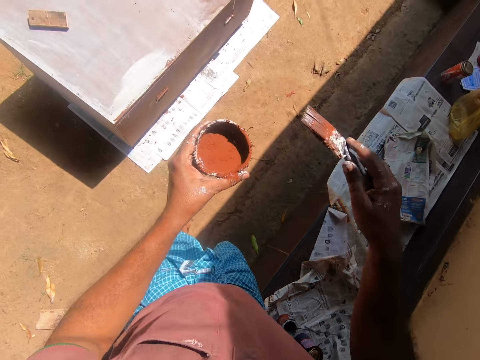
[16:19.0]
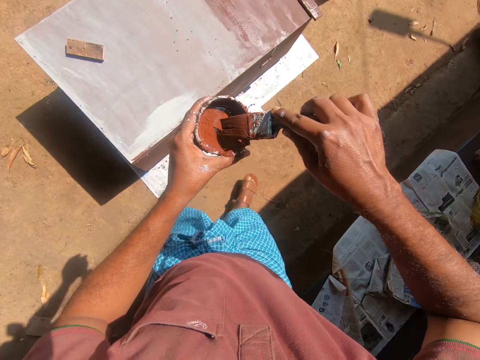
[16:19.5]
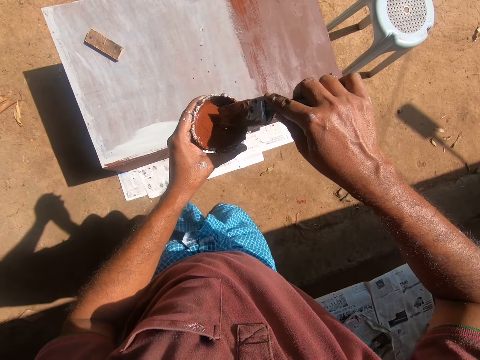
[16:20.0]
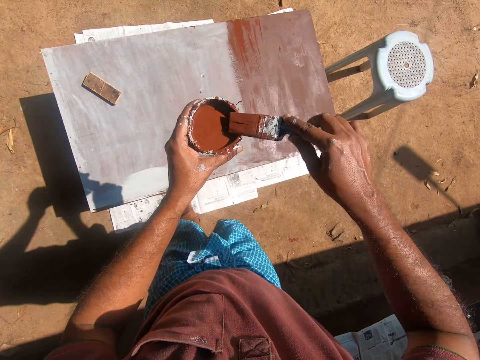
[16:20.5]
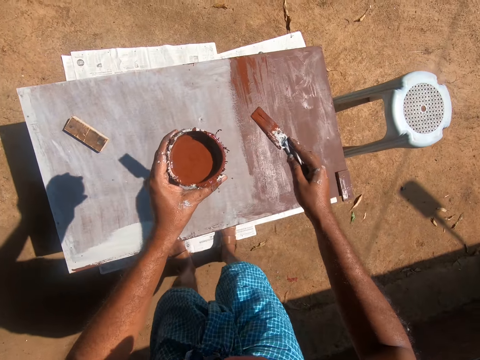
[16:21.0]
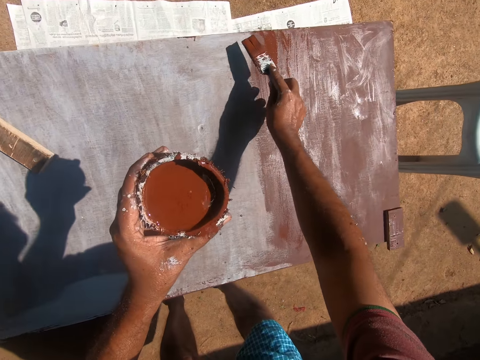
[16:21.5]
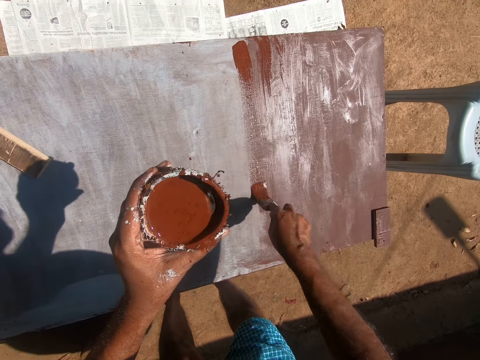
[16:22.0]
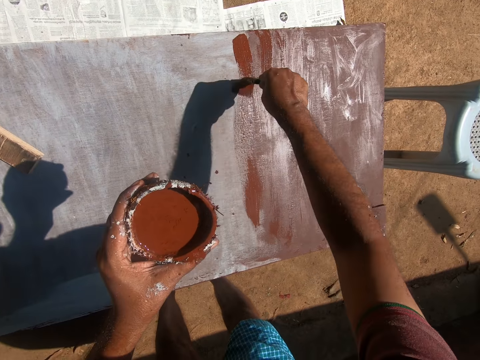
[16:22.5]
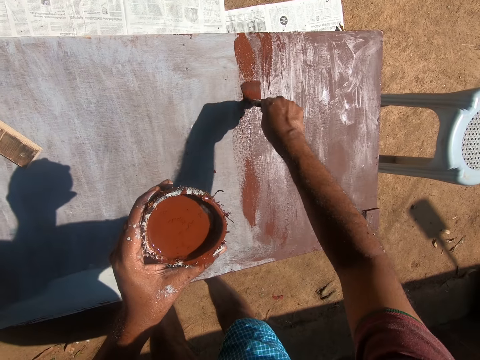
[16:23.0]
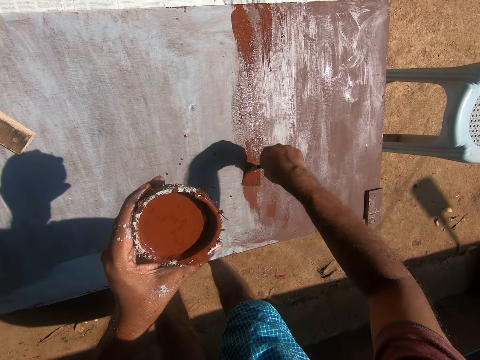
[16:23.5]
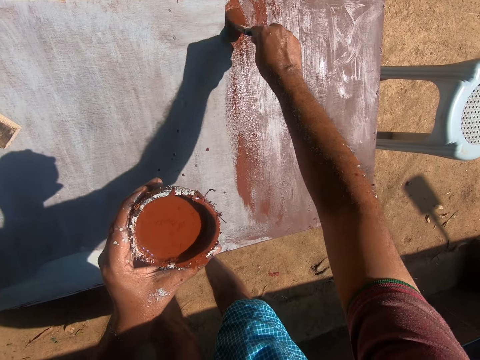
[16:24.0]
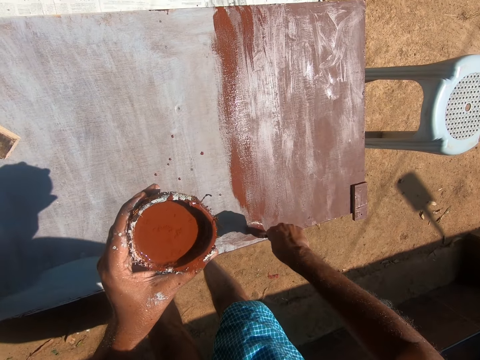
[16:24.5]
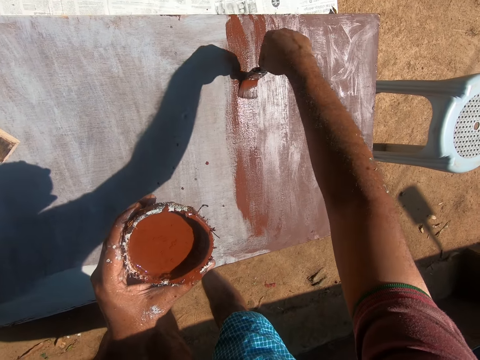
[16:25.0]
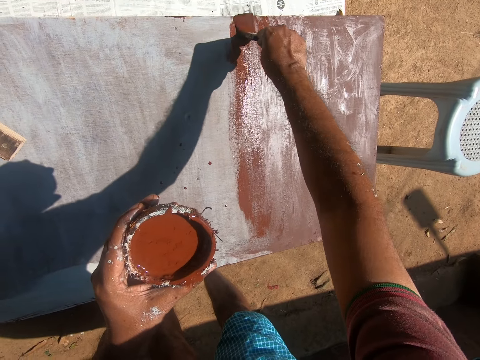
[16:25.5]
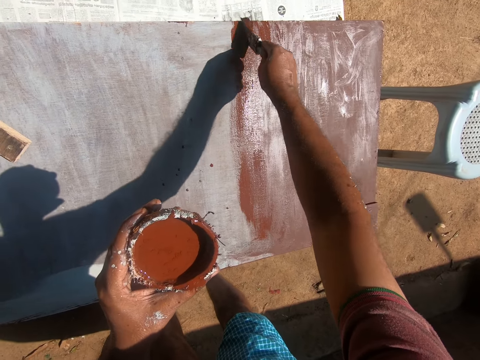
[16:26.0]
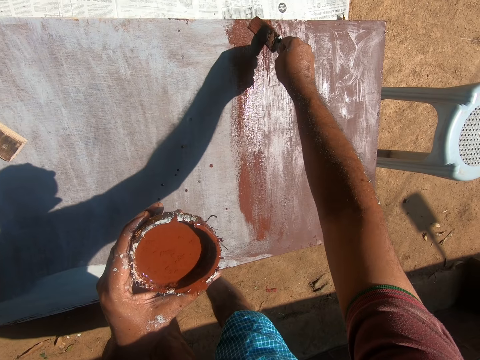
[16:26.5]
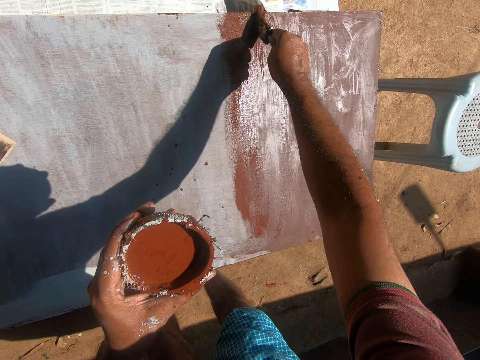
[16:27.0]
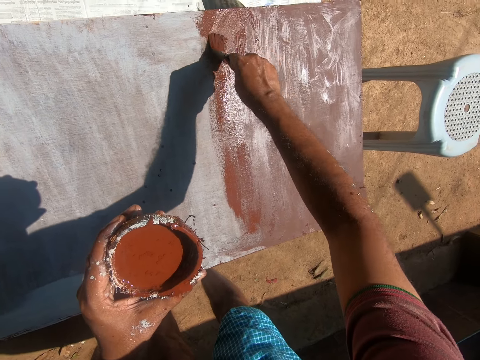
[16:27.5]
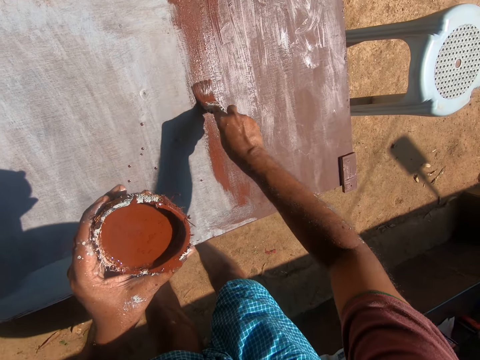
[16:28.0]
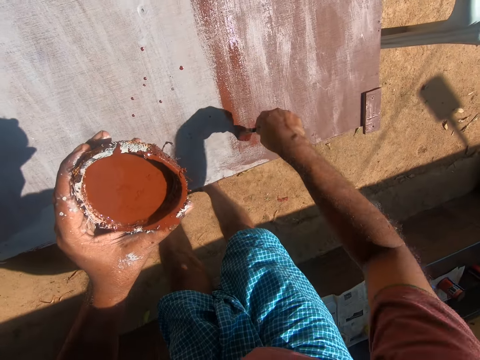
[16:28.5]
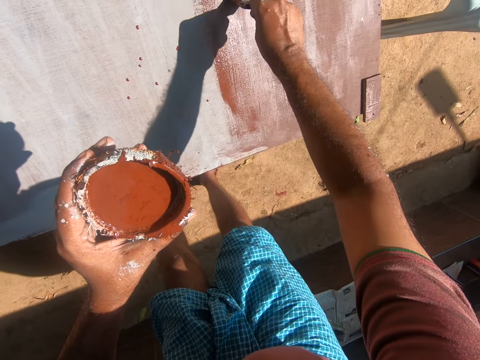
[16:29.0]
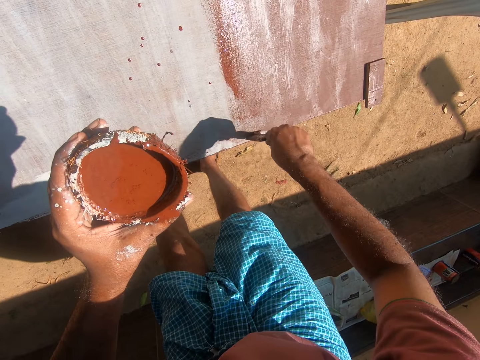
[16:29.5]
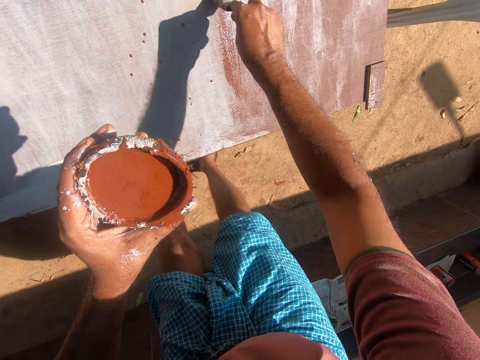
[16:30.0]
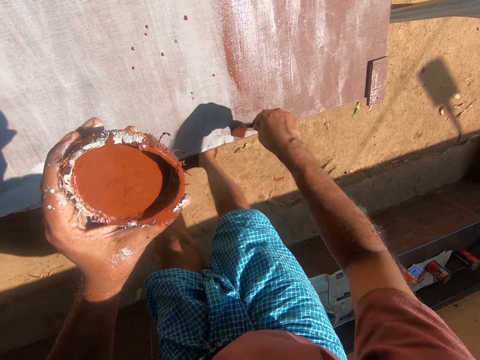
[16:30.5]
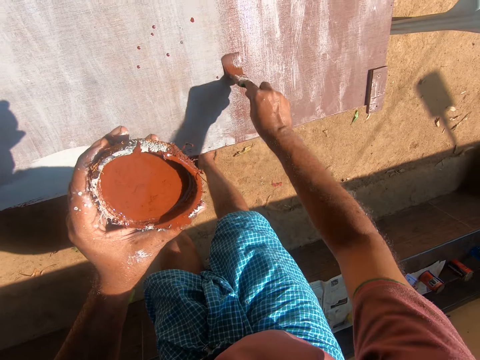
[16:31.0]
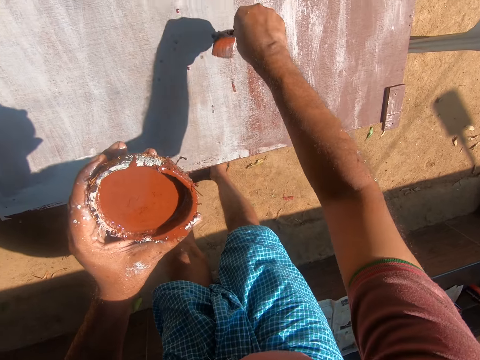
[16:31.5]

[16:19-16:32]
The camera wearer walks around. They dip the paint brush into the container of paint. They paint the cupboard with the paint brush.

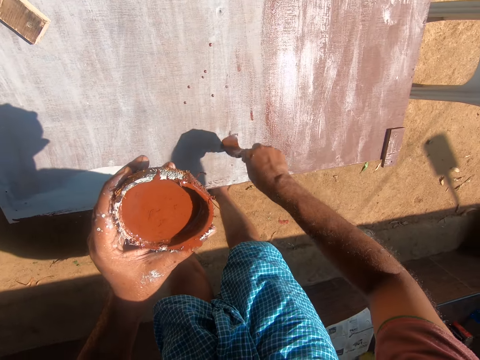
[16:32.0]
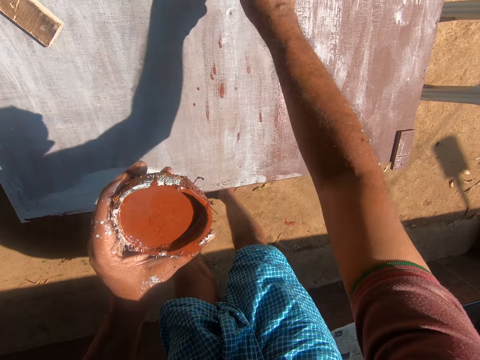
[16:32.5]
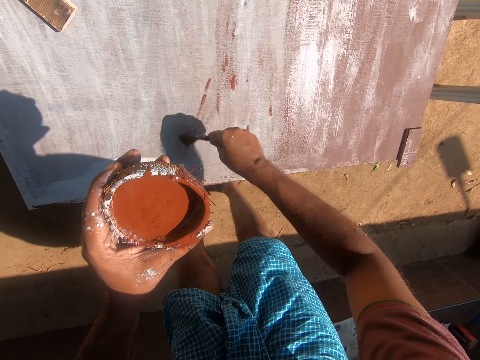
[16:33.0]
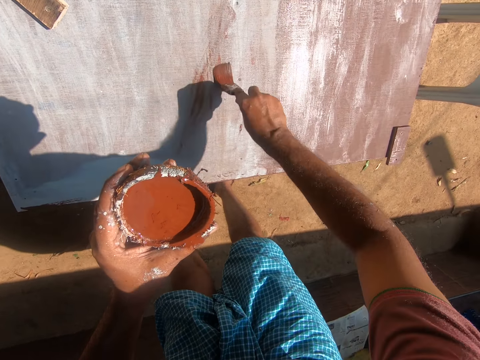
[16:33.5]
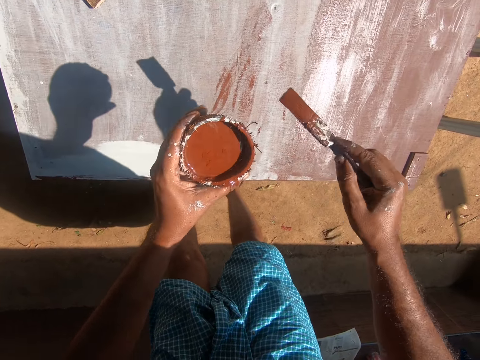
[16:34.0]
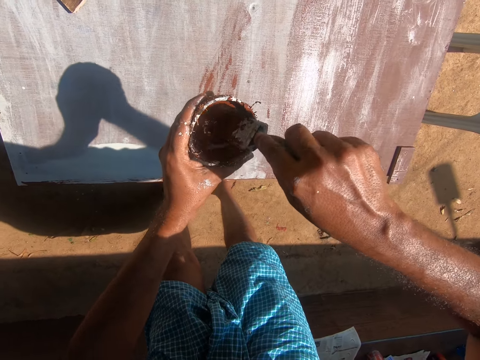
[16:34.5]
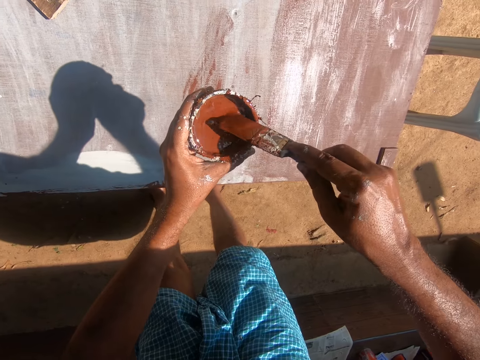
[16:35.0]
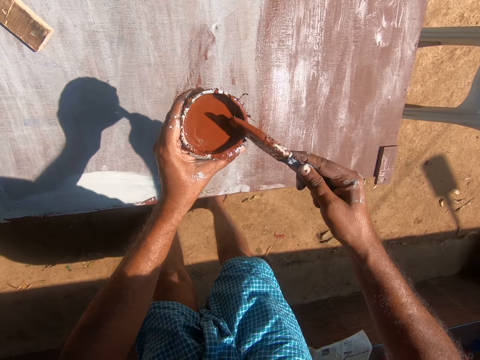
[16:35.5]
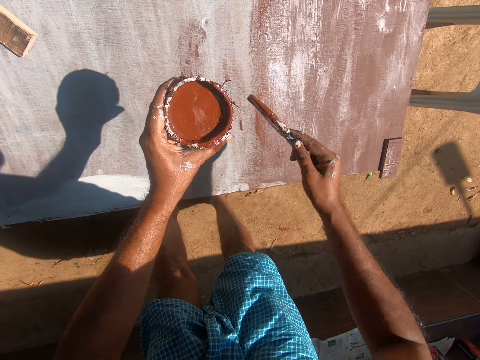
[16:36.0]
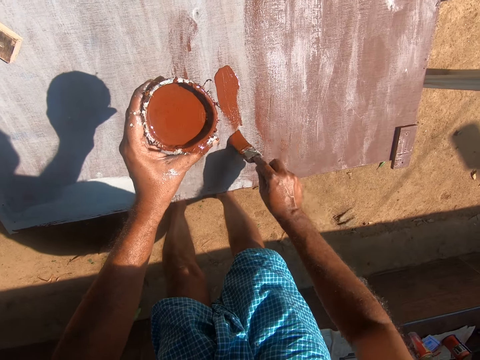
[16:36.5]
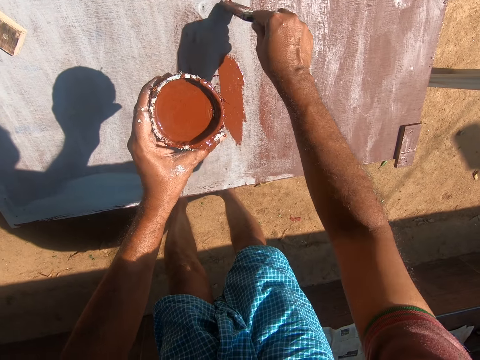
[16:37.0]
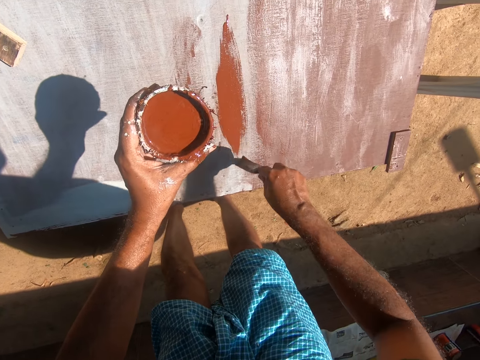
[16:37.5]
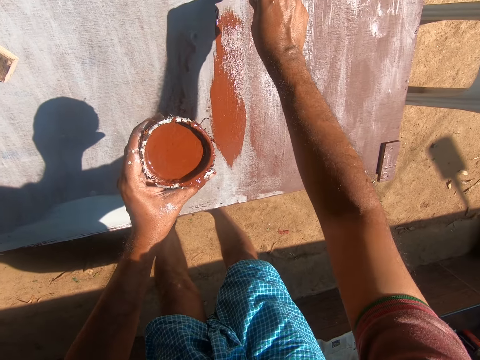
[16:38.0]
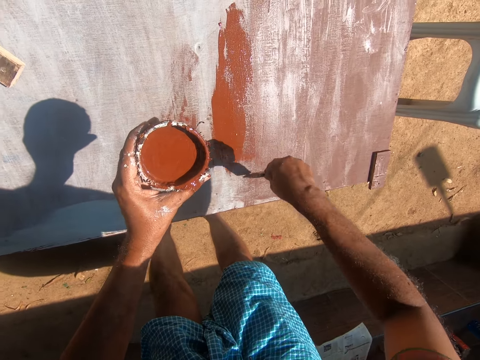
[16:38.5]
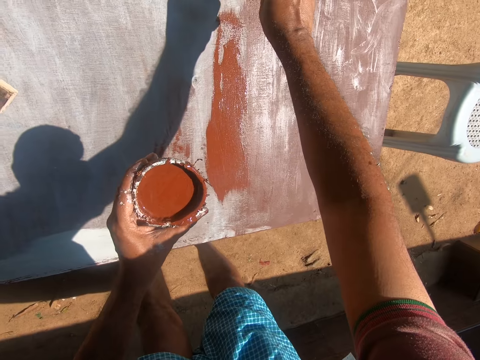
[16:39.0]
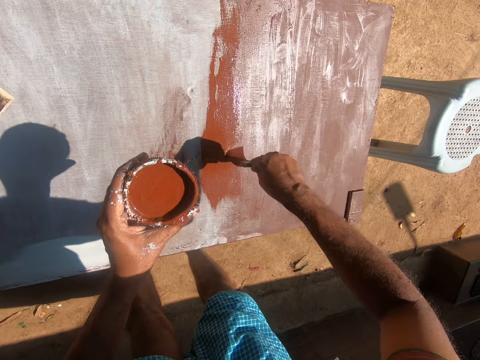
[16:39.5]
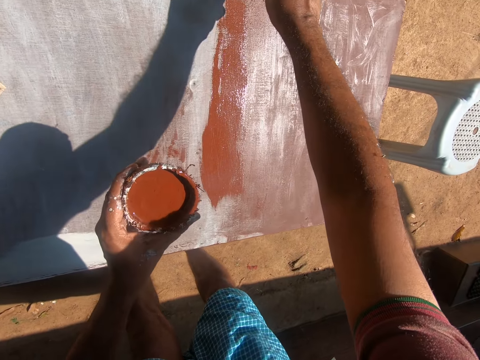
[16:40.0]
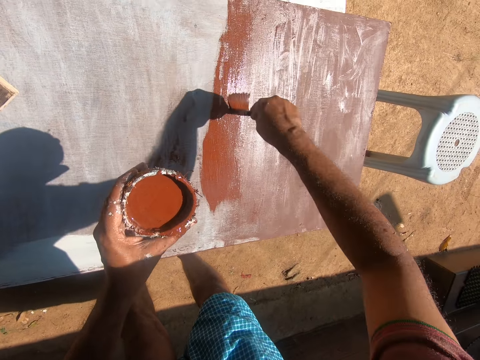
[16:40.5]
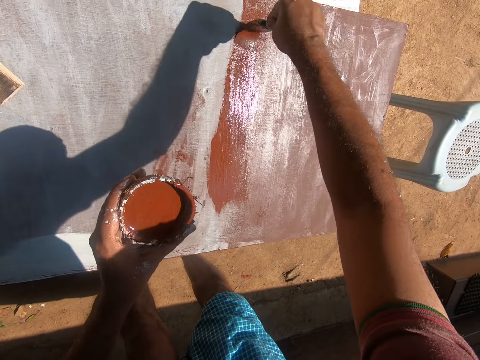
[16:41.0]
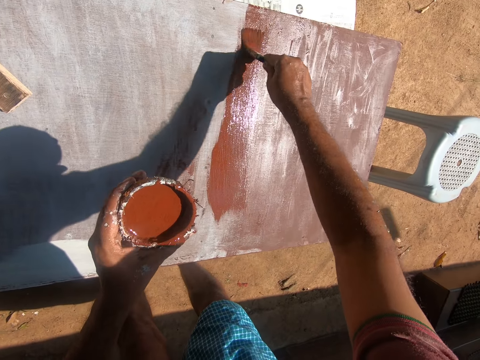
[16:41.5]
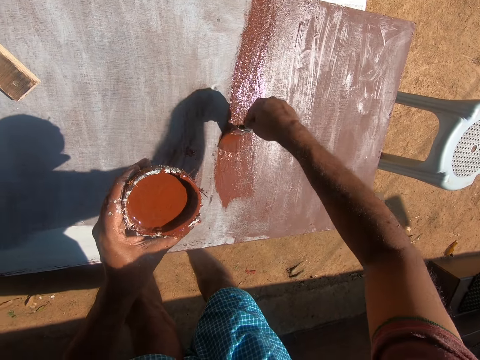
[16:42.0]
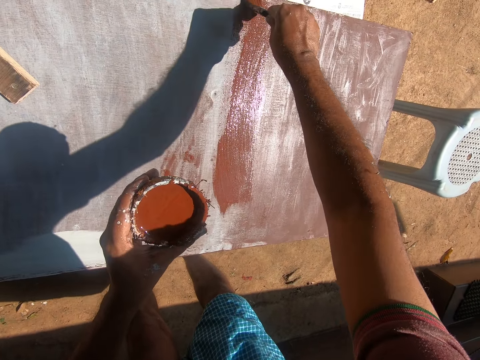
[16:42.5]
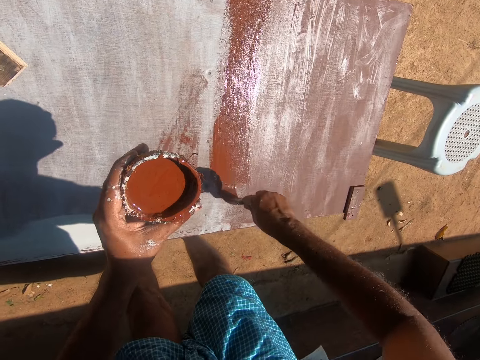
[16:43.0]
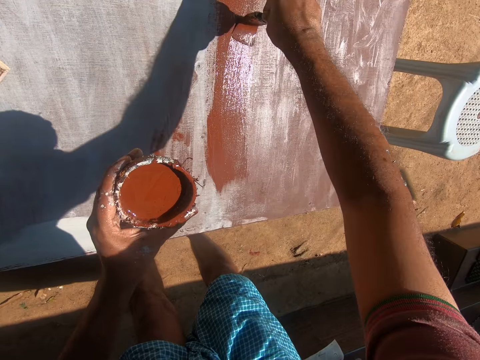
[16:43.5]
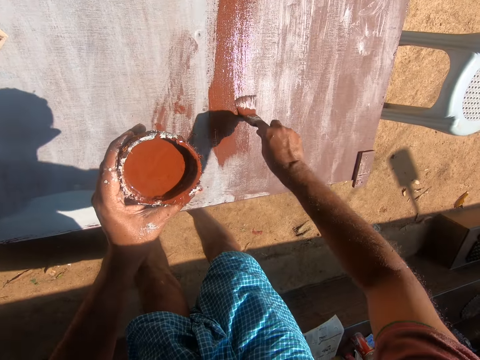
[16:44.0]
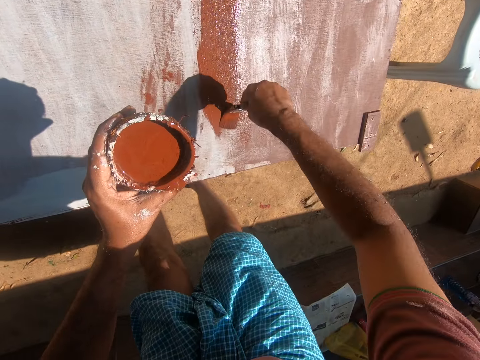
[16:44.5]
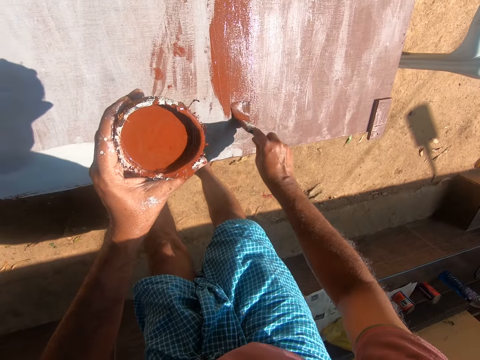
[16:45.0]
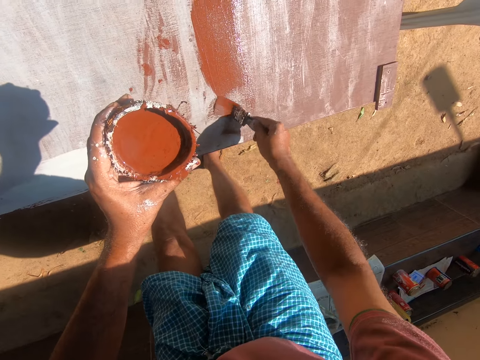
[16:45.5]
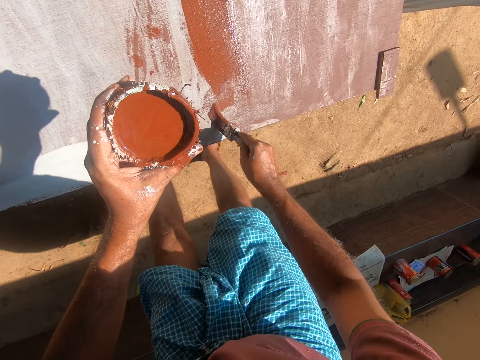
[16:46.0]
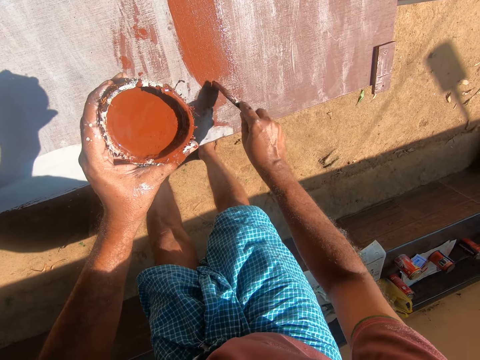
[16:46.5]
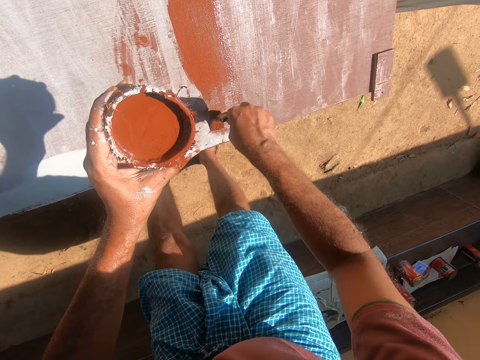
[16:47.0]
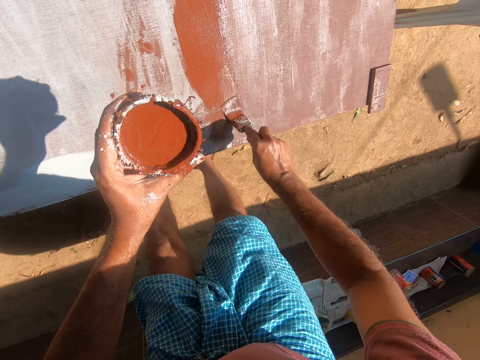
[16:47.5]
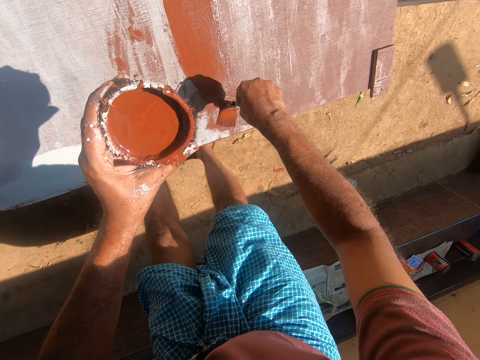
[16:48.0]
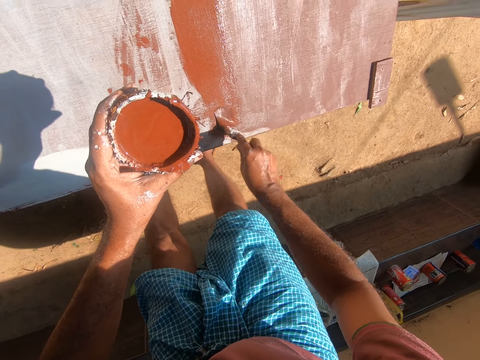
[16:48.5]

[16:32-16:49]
The camera wearer dips the paint brush into the container of paint. They paint the cupboard with the paint brush. They interact with a woman.
